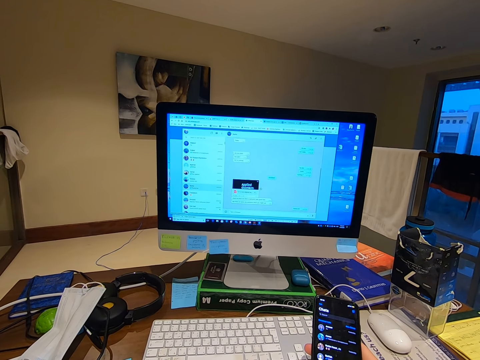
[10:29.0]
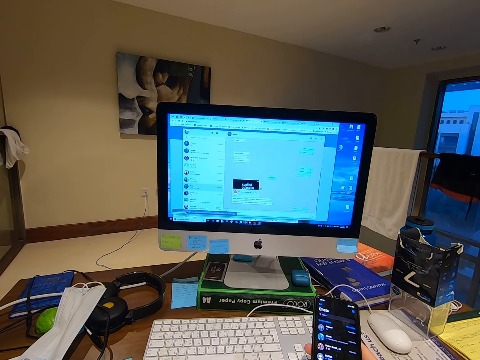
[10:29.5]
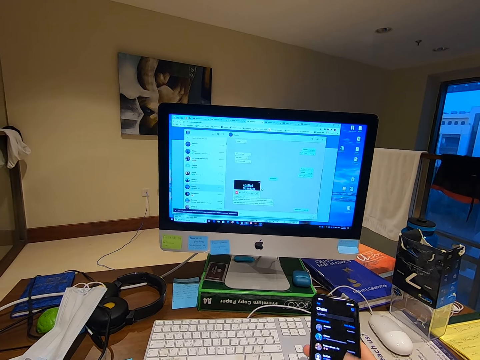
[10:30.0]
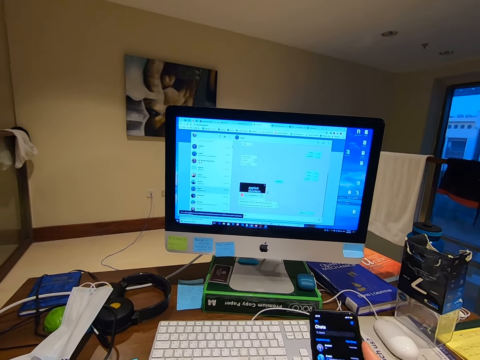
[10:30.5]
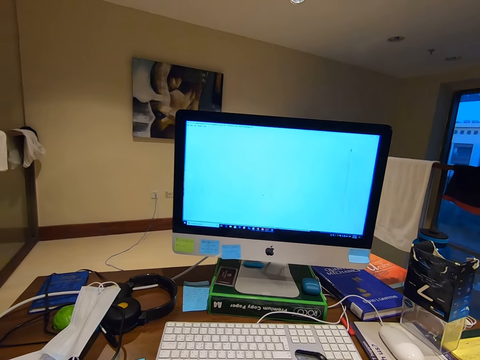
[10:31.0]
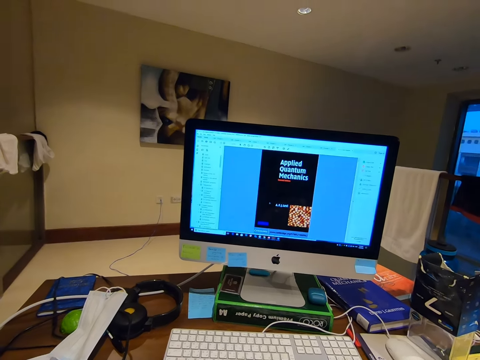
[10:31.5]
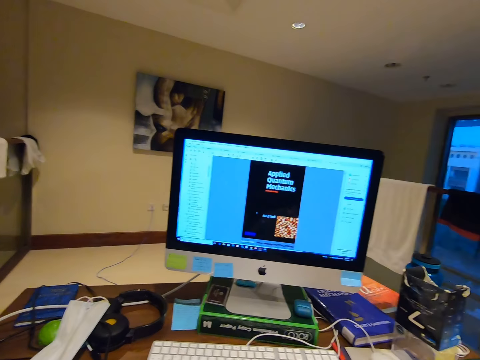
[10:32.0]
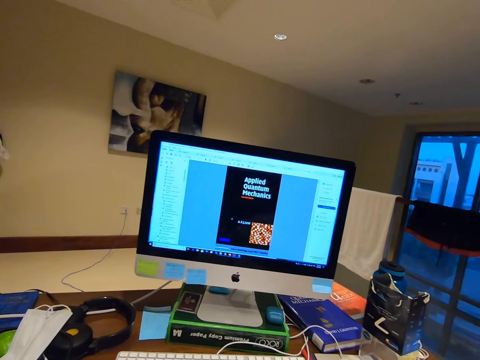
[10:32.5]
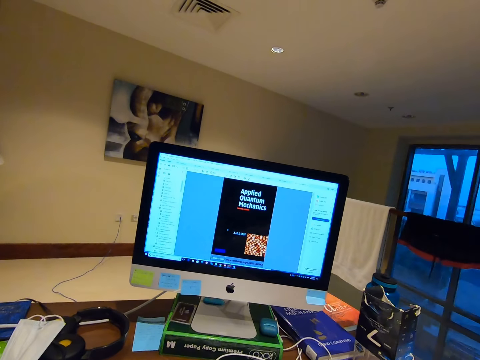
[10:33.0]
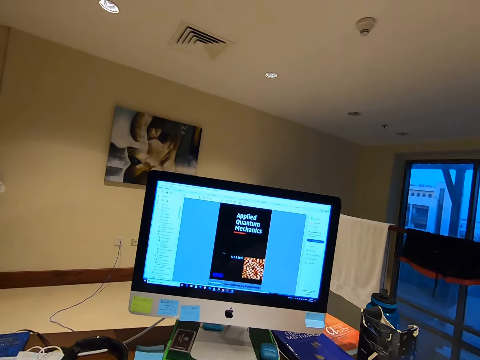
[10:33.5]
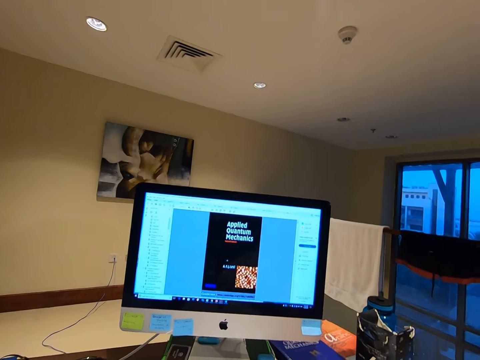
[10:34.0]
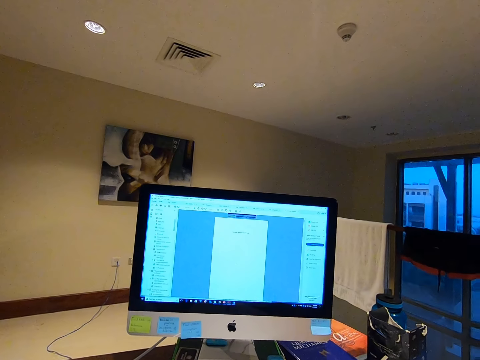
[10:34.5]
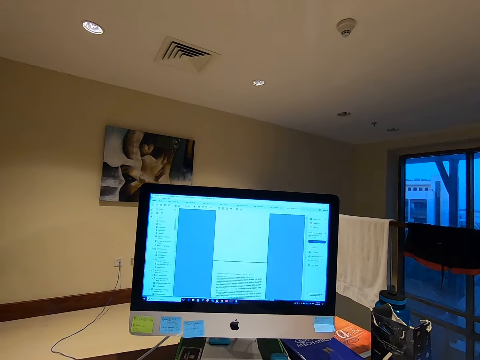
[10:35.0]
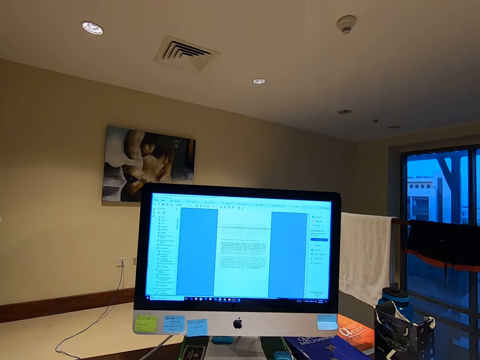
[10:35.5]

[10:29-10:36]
The camera wearer operates the desktop.

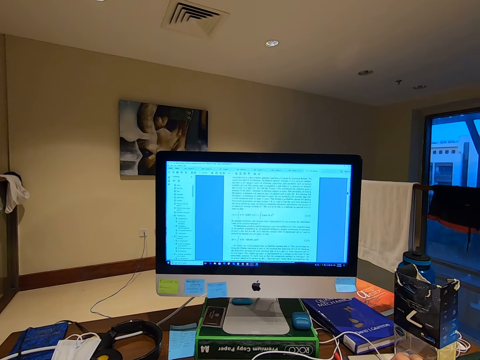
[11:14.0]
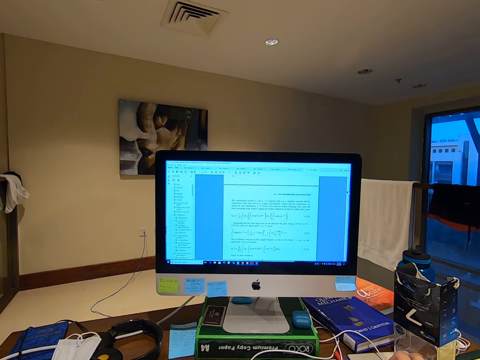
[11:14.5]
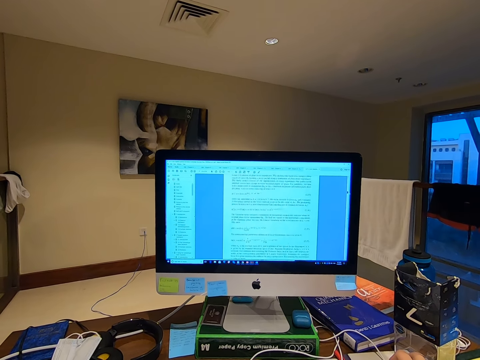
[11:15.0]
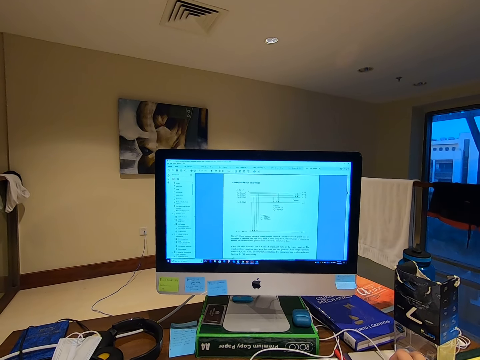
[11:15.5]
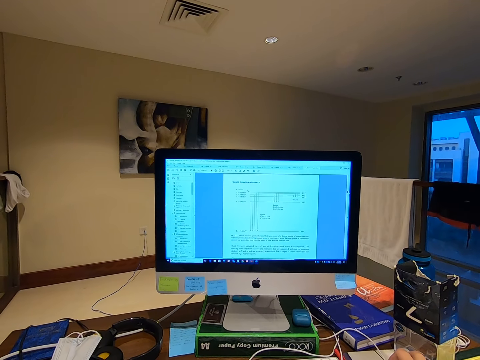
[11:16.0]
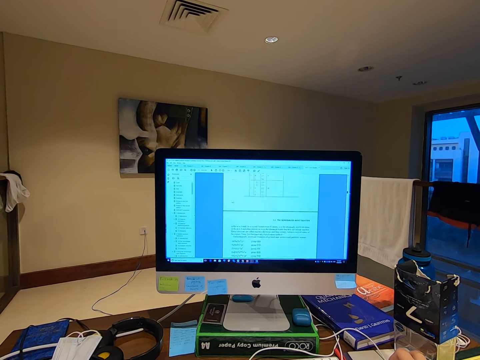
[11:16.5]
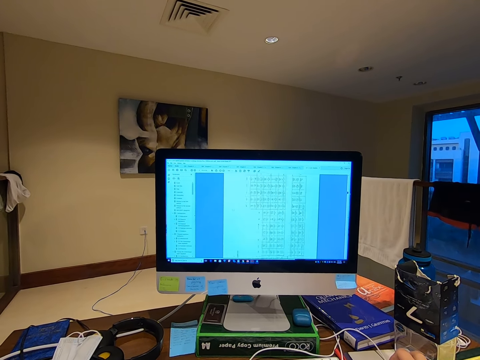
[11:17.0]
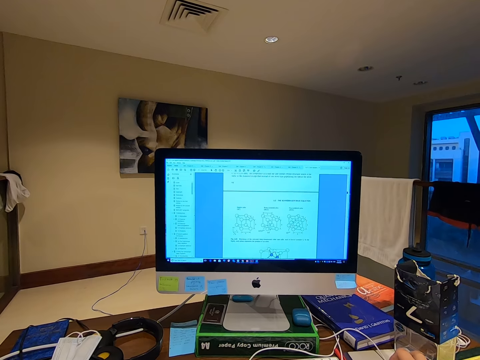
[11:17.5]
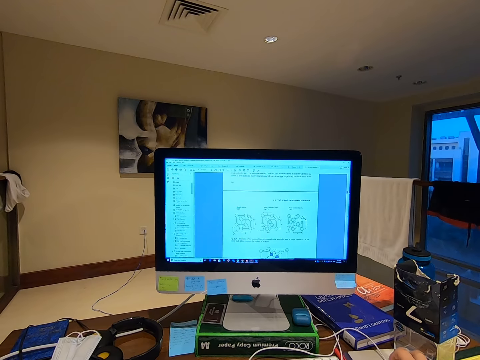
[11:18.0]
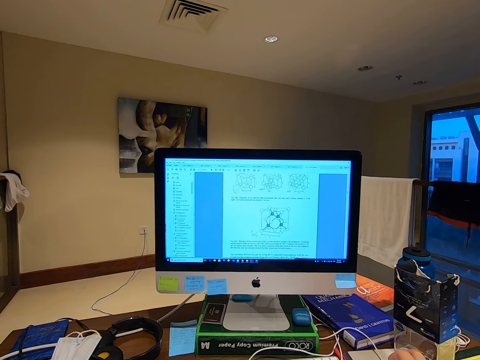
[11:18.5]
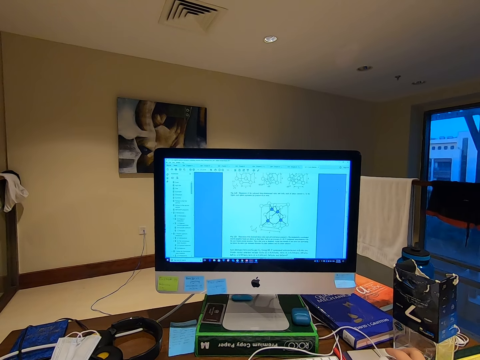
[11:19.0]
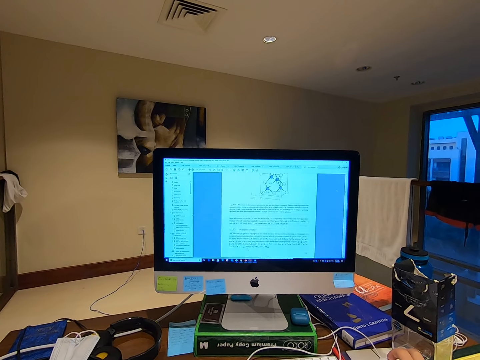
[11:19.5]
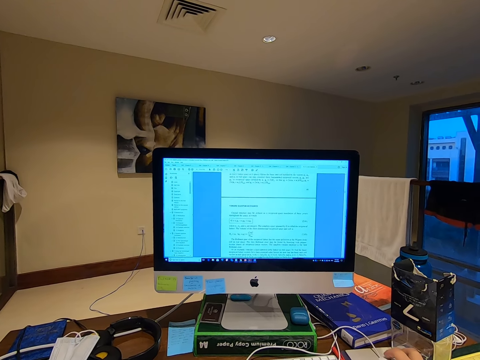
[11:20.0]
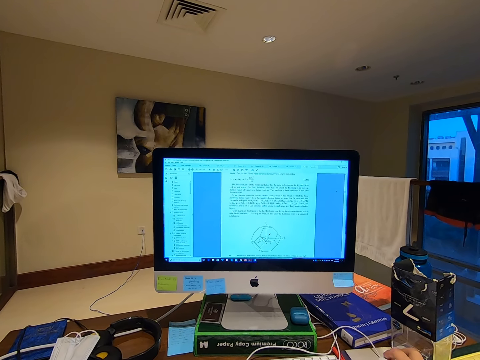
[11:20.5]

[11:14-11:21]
The camera wearer moves the mouse.

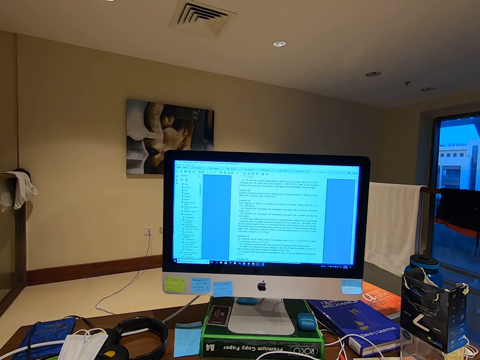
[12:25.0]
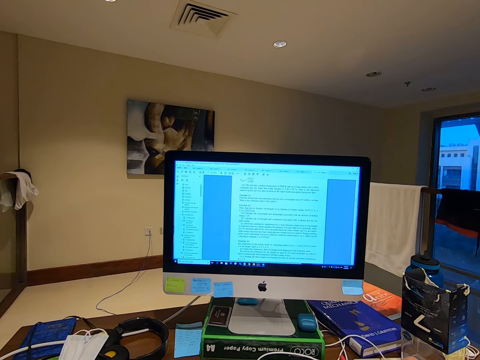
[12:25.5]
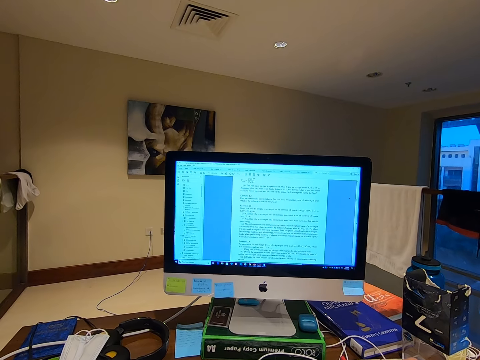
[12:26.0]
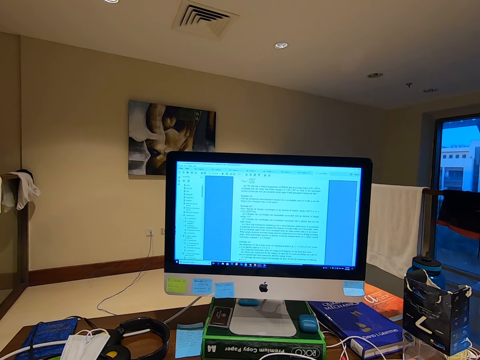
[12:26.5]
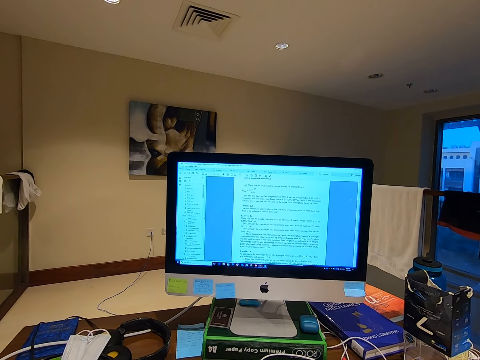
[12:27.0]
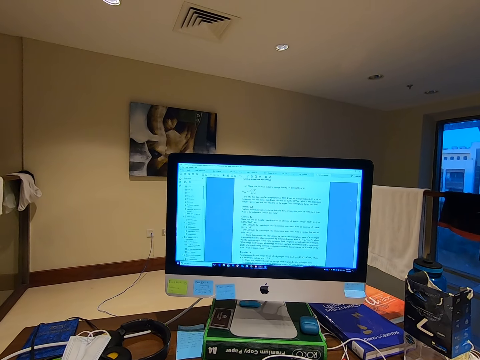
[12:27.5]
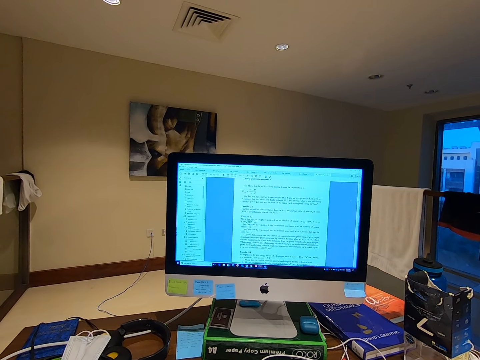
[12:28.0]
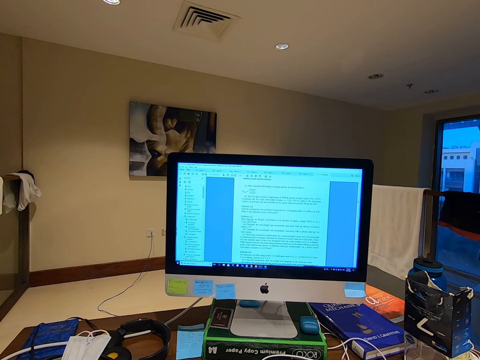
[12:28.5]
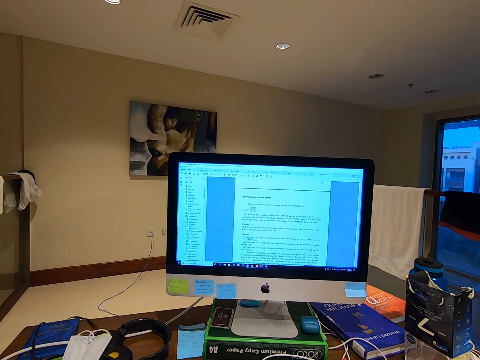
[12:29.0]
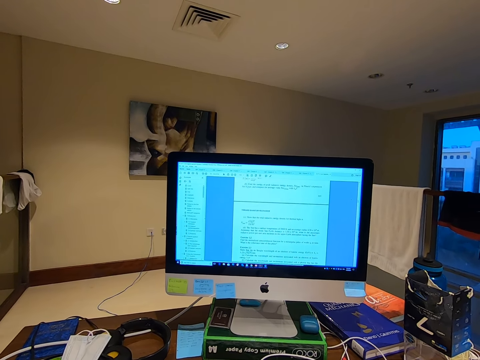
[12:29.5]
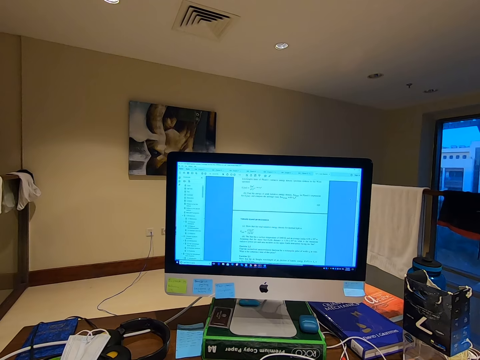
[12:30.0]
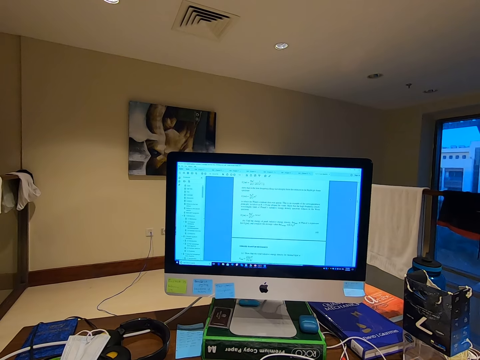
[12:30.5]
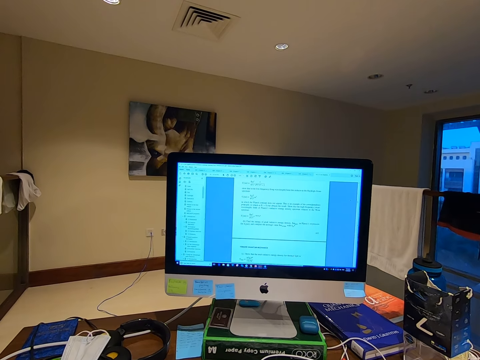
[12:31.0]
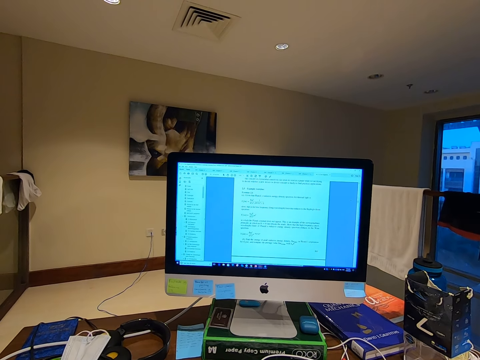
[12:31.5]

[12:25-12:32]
The camera wearer stares at the computer.

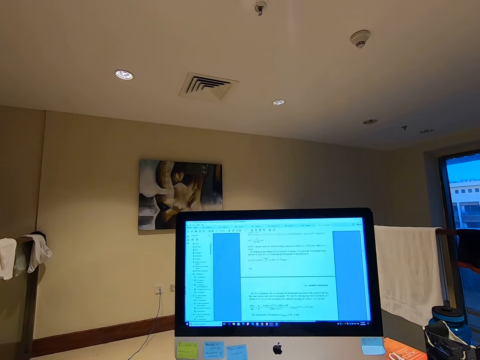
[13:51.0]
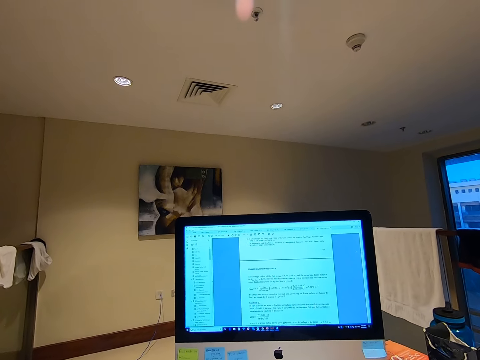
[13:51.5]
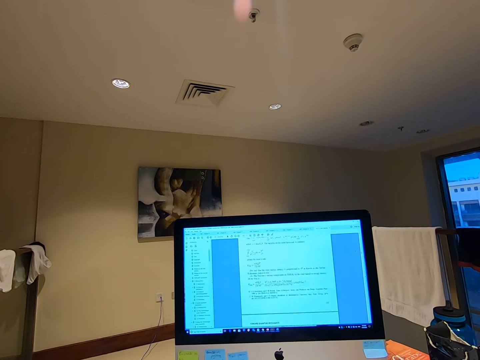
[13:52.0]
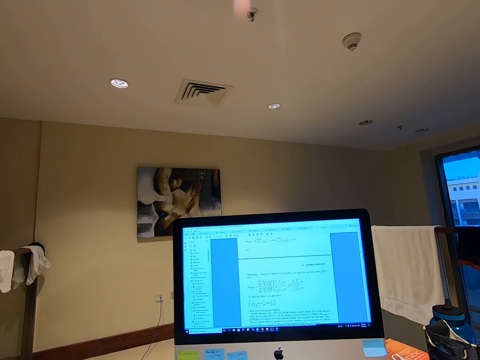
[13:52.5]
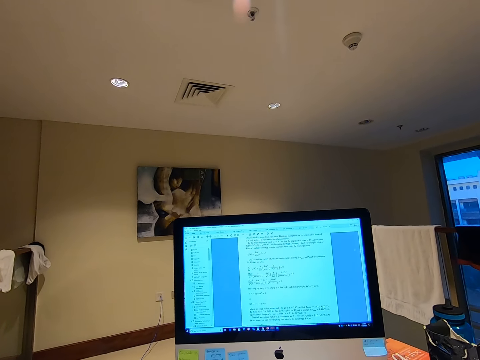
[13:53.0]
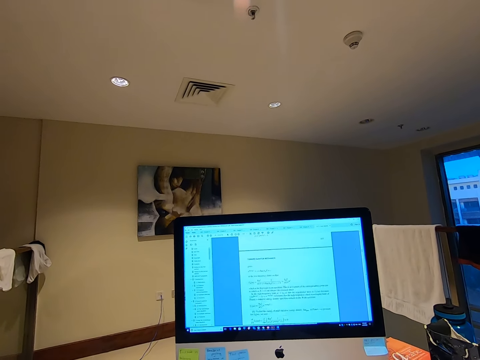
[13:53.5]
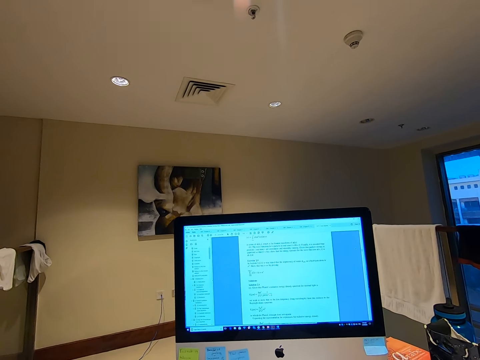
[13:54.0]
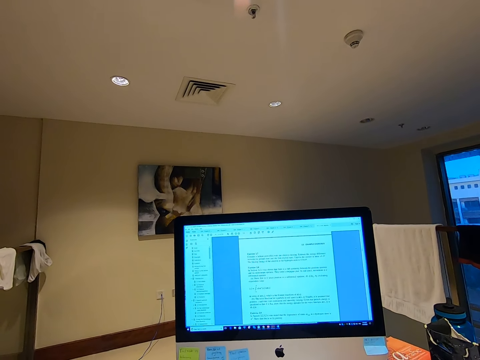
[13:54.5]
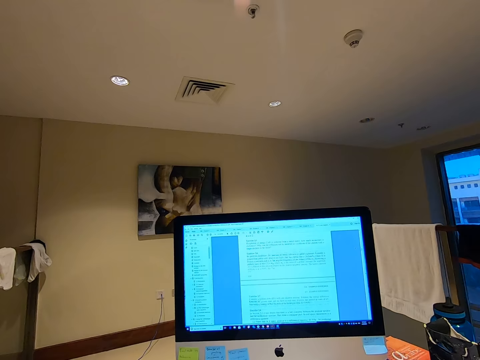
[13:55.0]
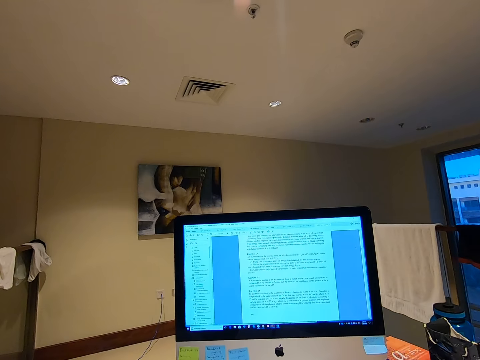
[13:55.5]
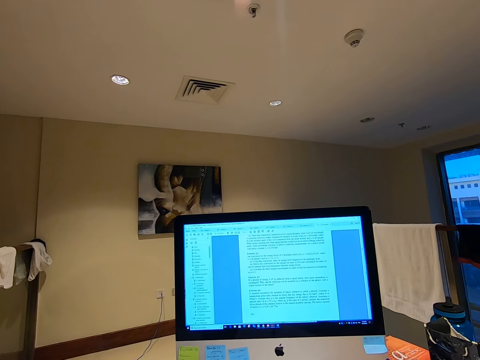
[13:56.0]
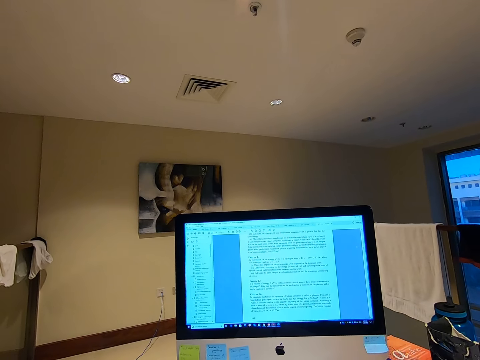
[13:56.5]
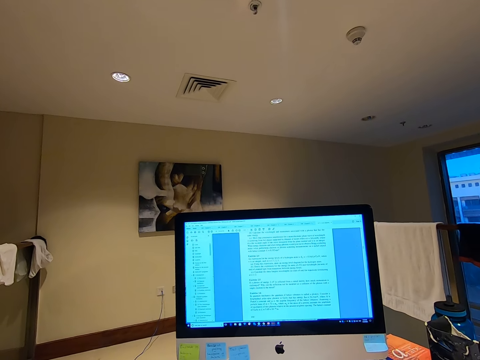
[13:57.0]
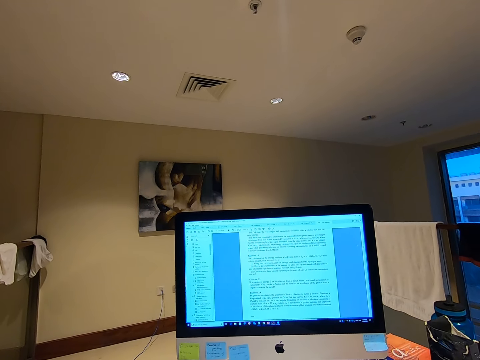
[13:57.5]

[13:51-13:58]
The camera wearer scrolls the computer desktop.
